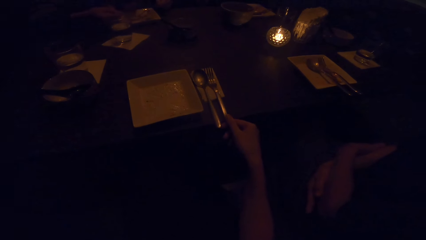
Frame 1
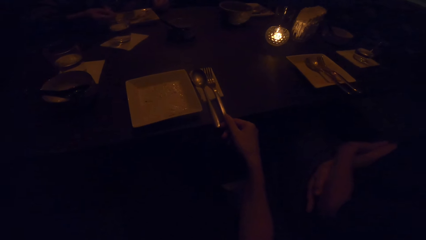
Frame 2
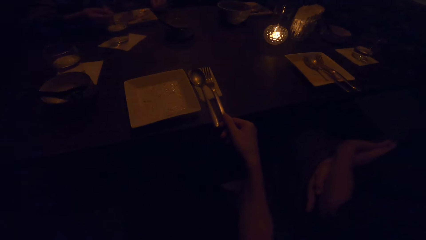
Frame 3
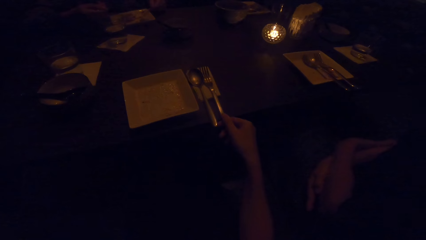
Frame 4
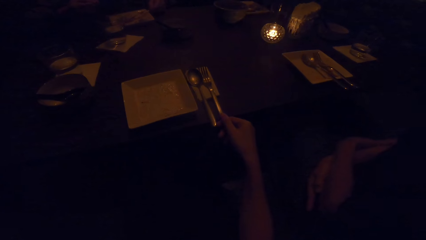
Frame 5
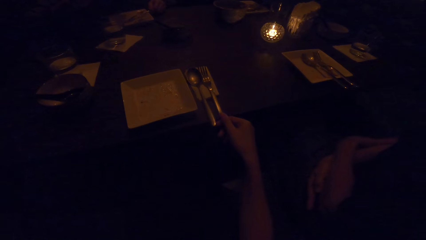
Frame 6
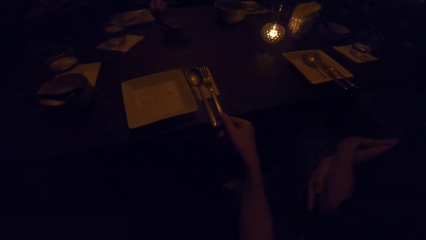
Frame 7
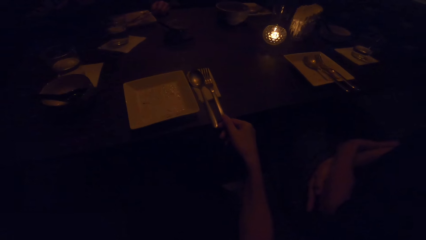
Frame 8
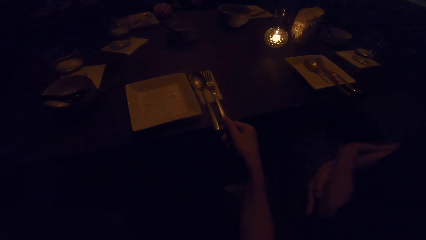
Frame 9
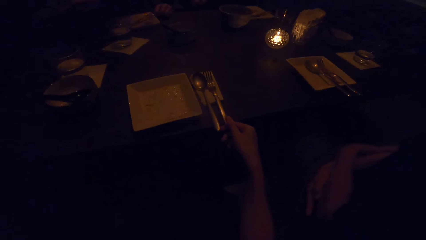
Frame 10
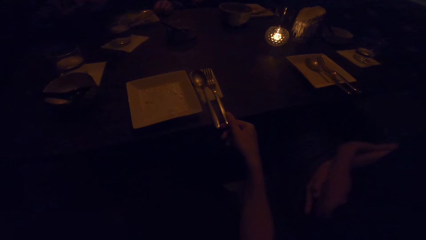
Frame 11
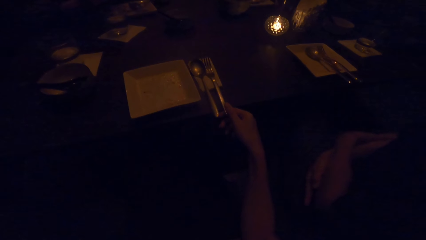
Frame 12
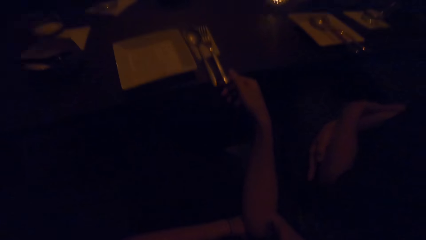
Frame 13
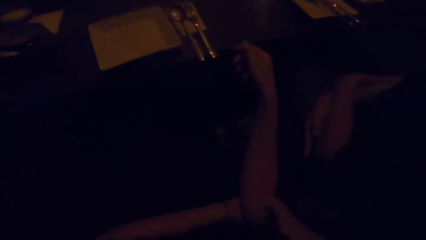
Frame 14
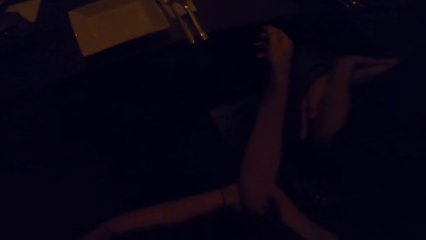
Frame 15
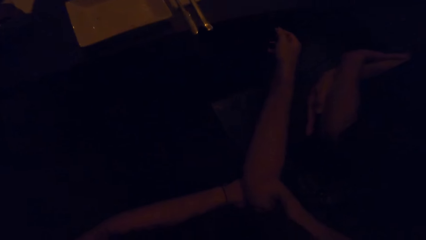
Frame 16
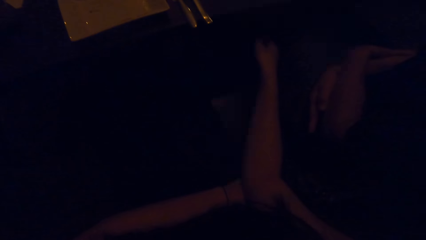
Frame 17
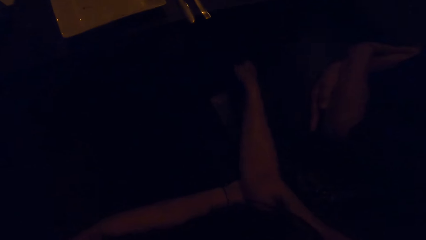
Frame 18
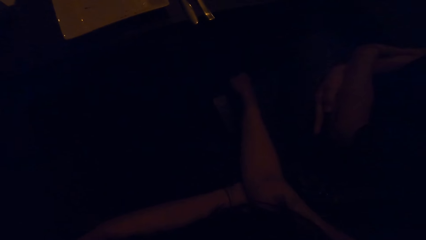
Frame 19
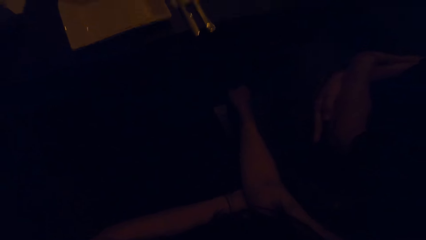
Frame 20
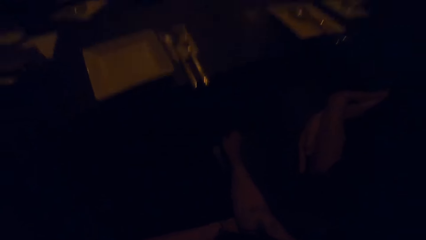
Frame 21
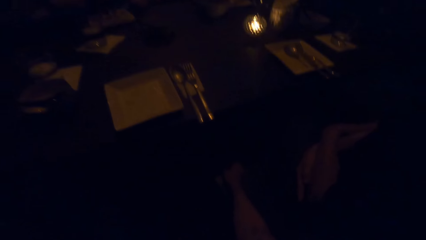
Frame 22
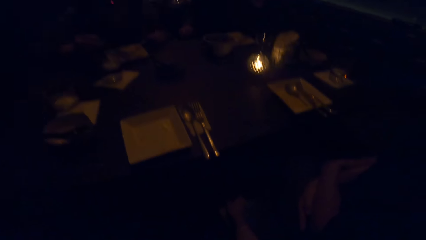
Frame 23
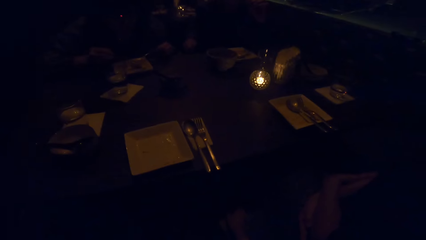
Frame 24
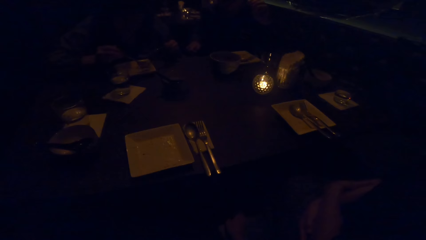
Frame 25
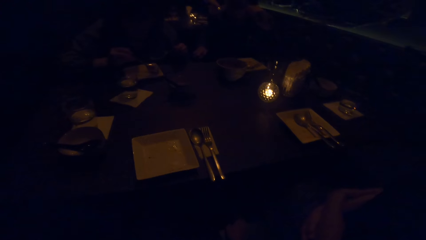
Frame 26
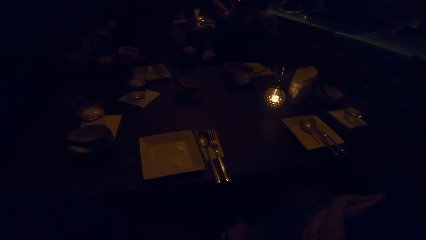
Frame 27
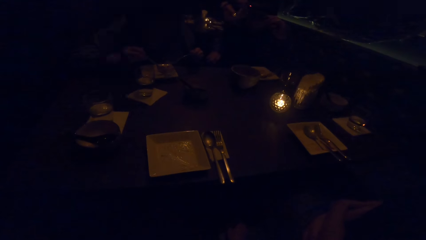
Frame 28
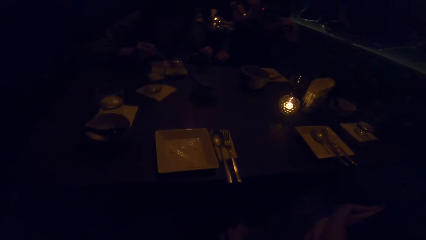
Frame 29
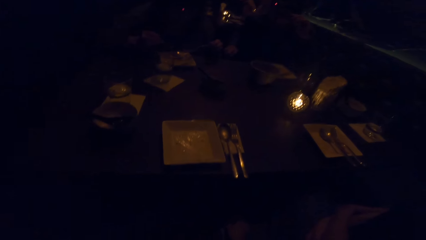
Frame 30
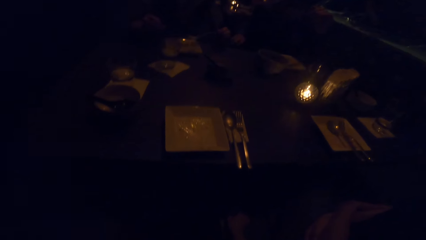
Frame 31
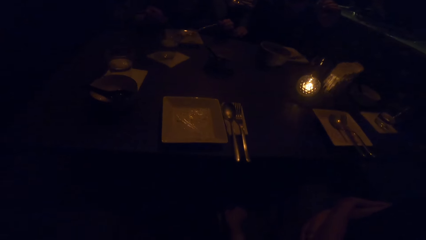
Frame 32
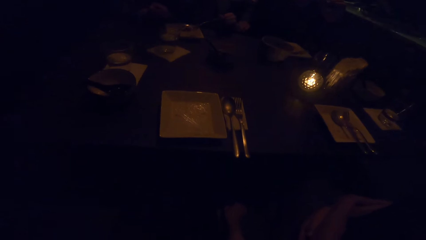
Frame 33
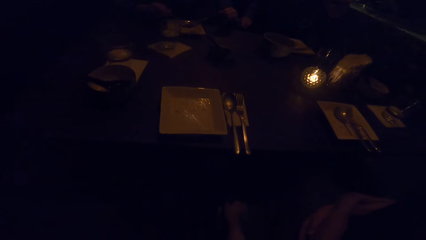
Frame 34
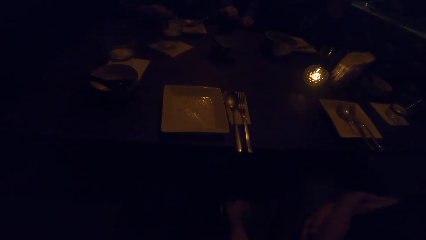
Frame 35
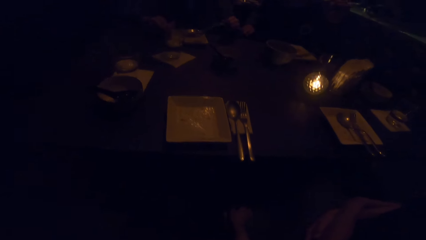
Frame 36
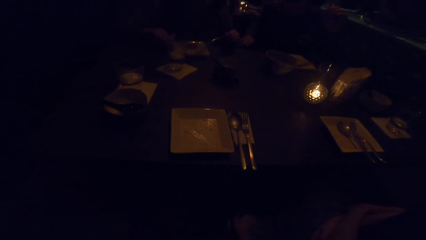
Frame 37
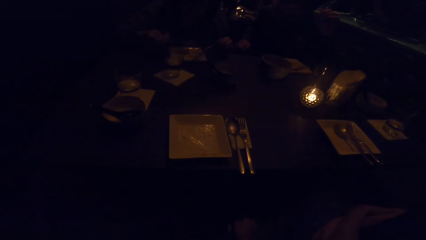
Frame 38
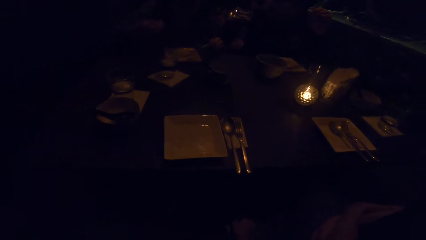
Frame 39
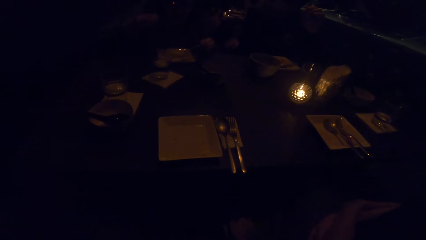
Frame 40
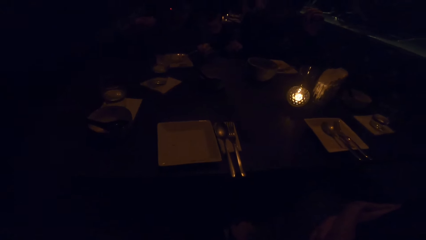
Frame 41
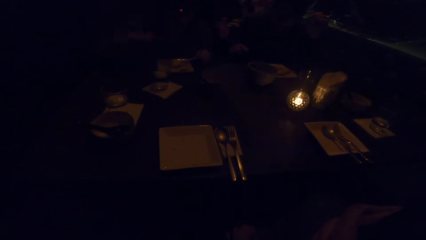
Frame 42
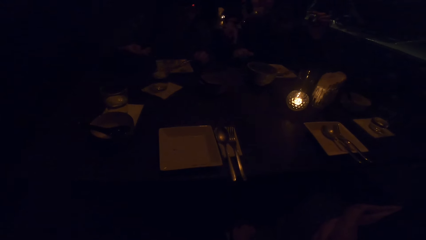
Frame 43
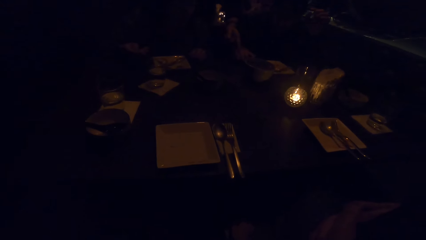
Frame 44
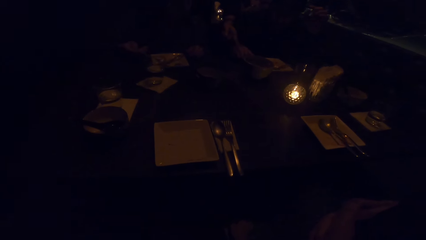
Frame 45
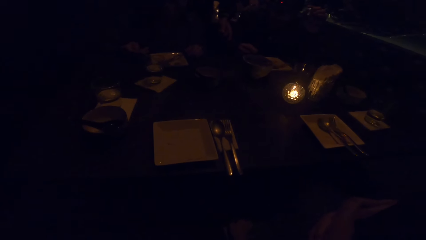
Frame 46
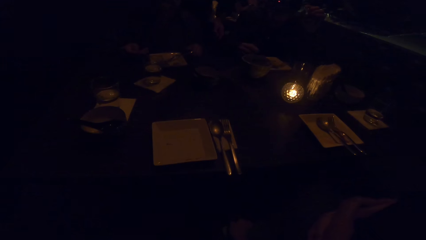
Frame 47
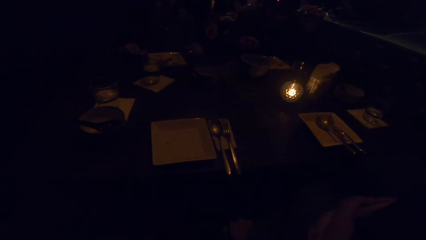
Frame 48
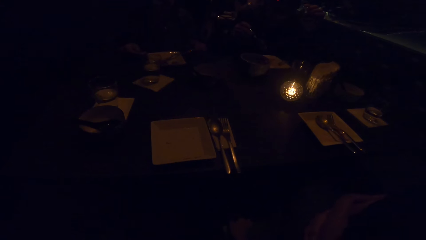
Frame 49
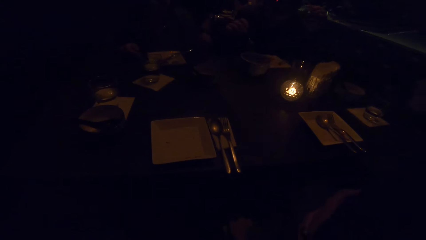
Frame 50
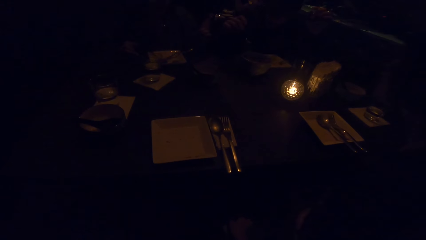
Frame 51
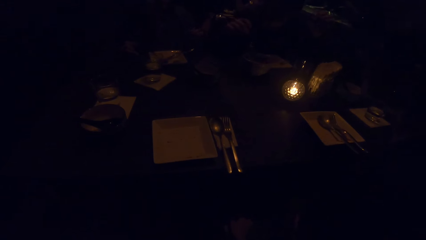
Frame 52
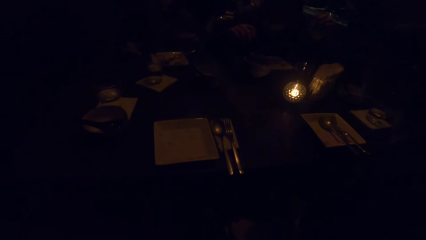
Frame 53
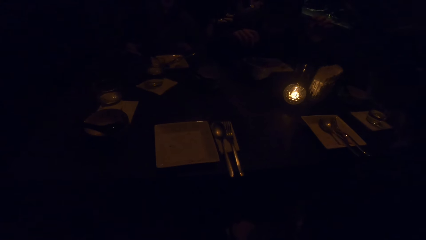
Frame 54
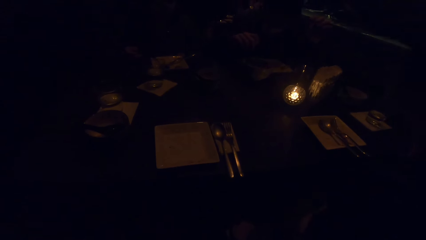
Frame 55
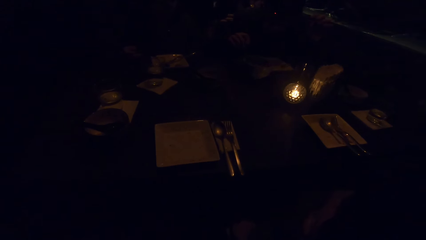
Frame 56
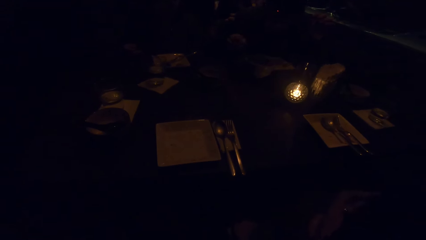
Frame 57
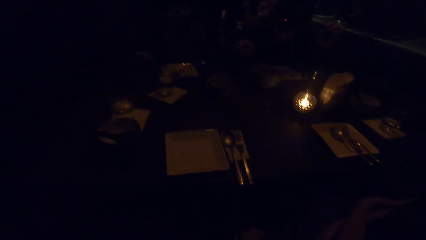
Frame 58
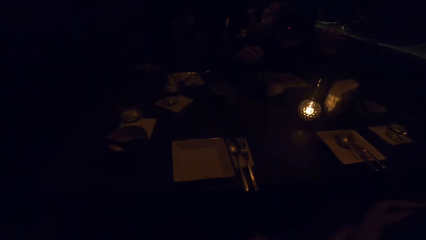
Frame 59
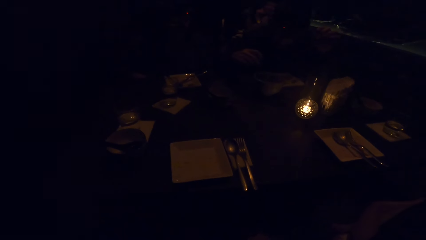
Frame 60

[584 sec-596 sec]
The camera wearer takes her hand off the cutleries. She looks around the table.

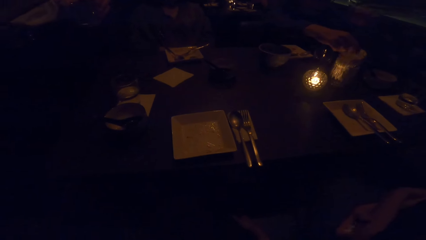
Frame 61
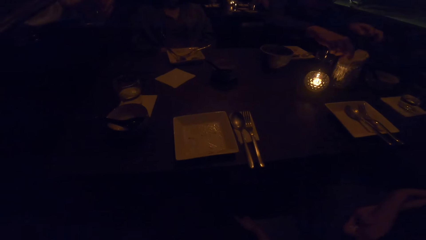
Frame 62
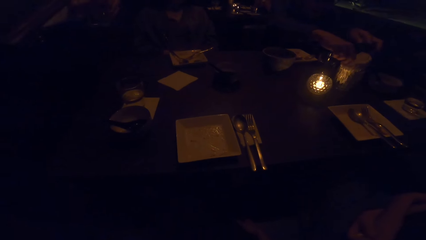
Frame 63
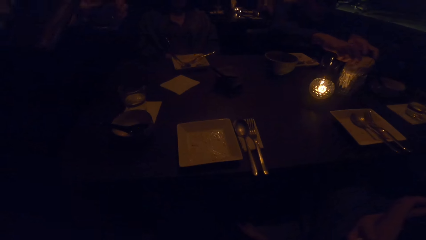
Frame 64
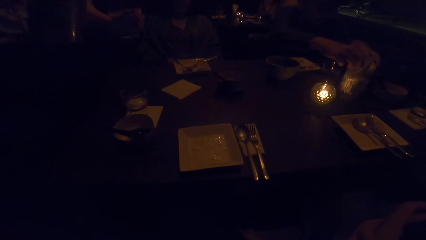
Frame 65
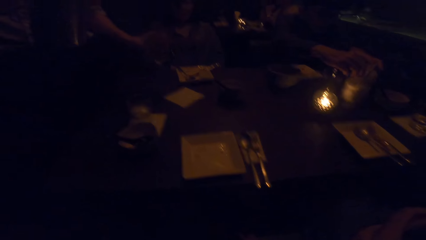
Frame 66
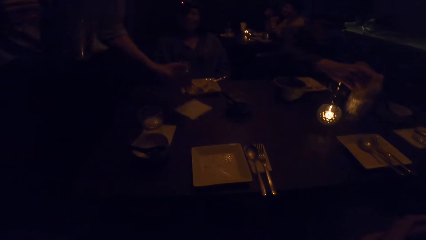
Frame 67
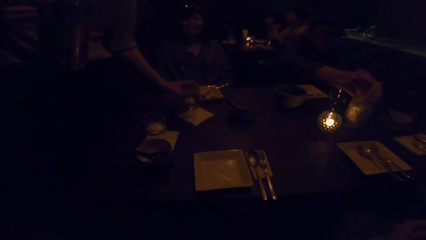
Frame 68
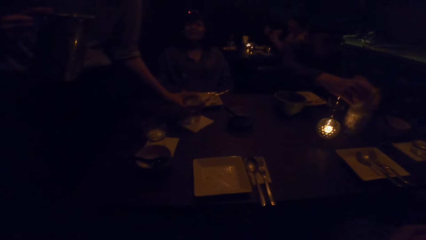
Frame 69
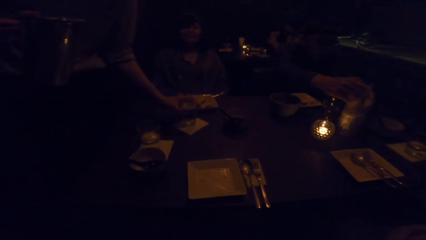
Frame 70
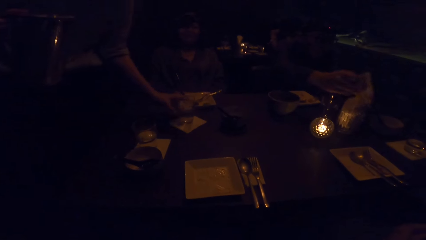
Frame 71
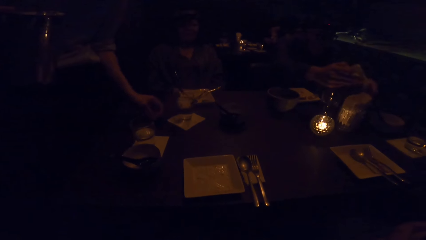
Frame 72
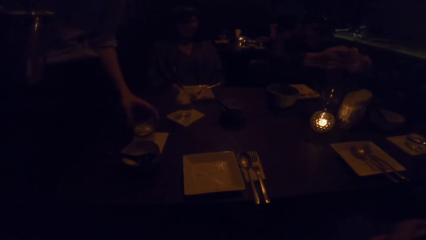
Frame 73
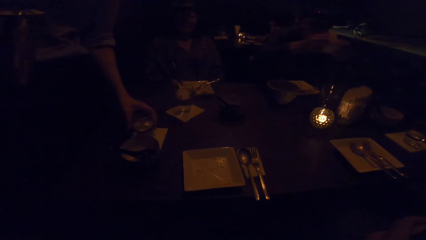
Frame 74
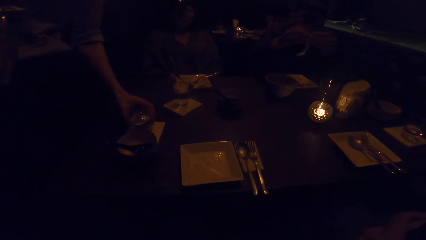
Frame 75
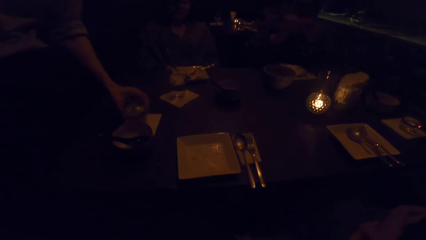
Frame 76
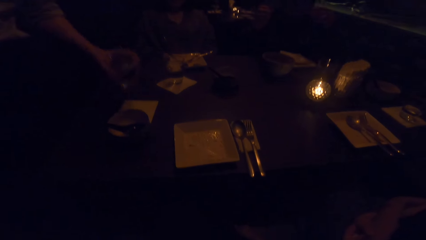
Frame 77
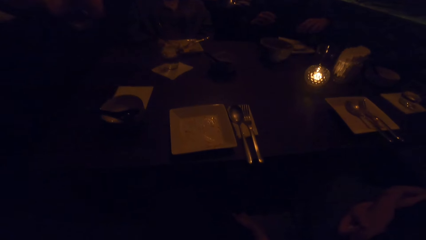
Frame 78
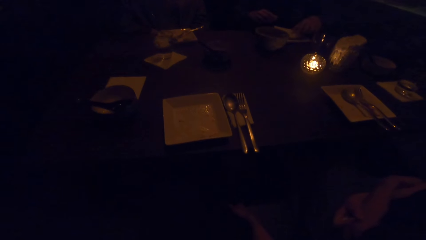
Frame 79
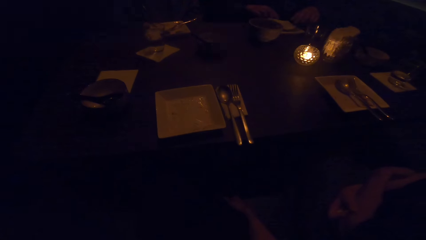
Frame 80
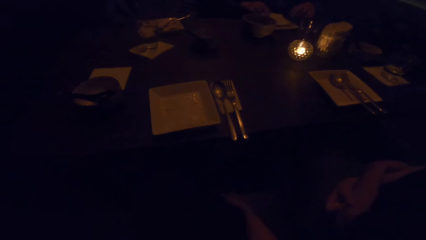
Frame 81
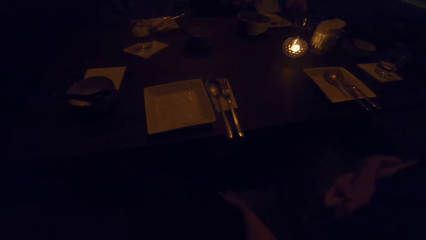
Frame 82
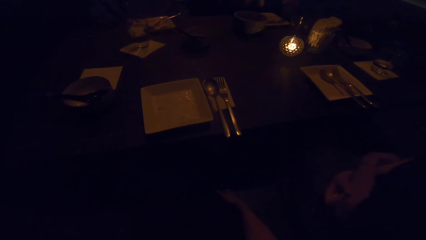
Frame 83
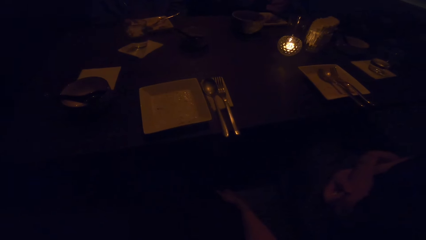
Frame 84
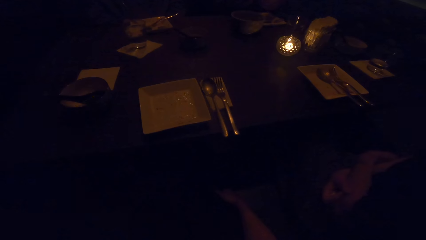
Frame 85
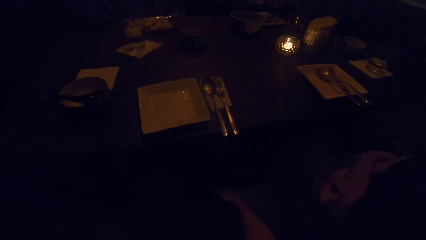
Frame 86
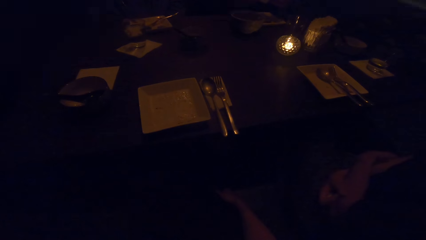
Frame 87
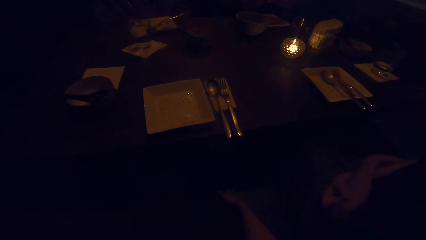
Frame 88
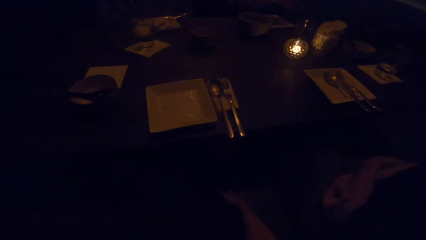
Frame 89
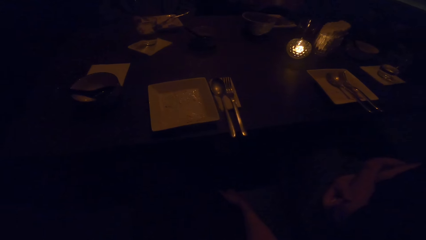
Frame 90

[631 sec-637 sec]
A man drops a cup of water on the table. The man picks up a cup from the table.
